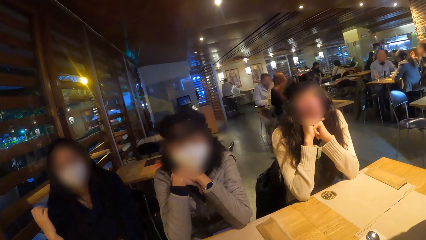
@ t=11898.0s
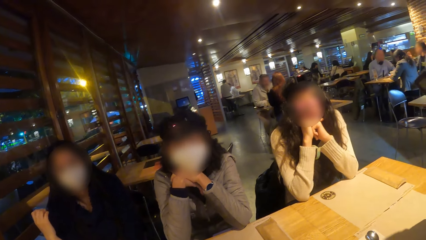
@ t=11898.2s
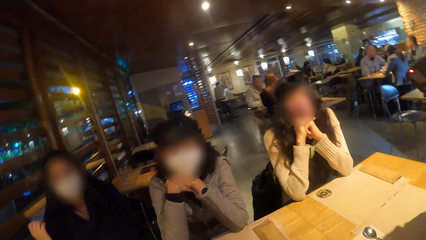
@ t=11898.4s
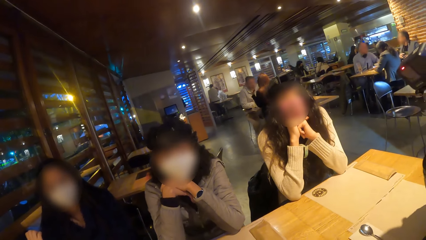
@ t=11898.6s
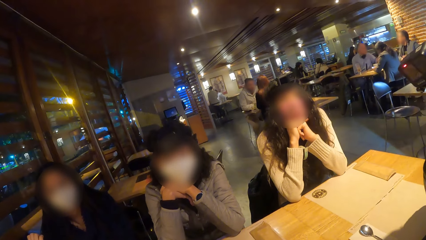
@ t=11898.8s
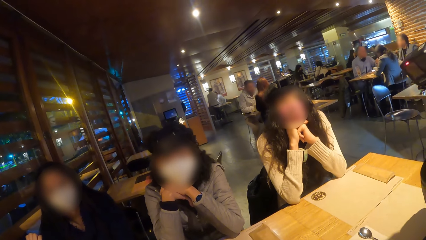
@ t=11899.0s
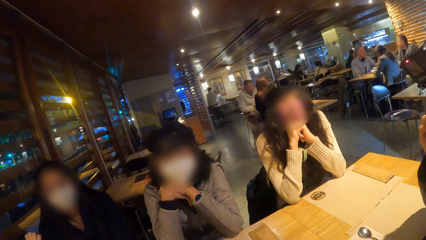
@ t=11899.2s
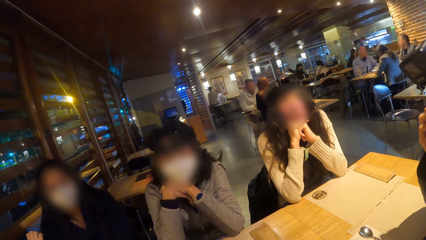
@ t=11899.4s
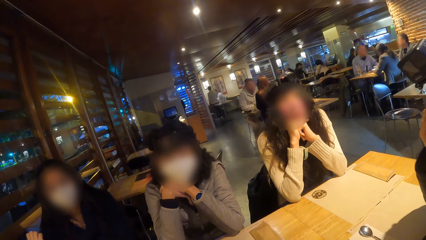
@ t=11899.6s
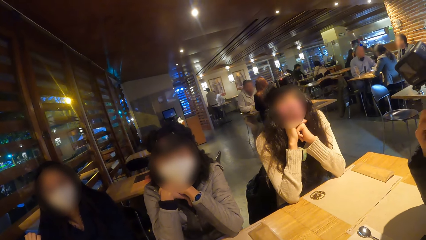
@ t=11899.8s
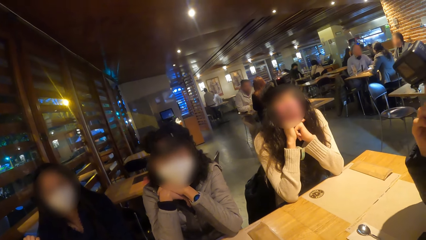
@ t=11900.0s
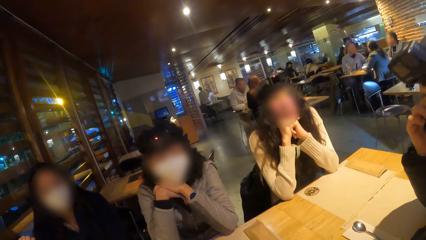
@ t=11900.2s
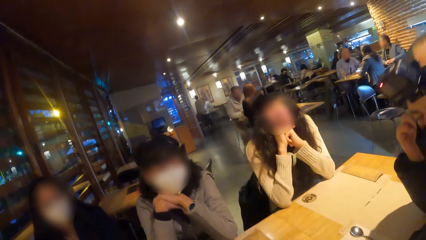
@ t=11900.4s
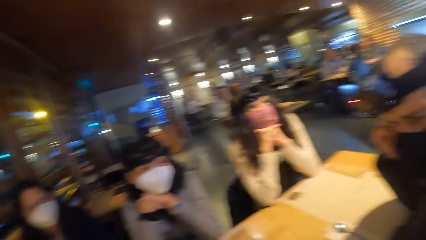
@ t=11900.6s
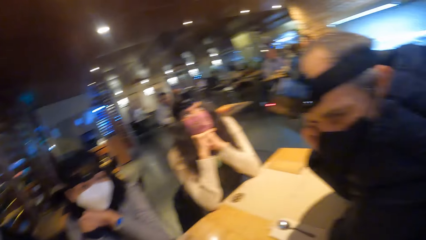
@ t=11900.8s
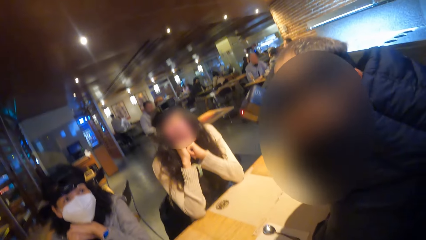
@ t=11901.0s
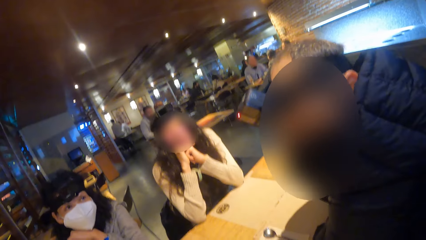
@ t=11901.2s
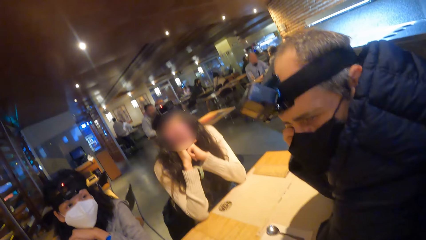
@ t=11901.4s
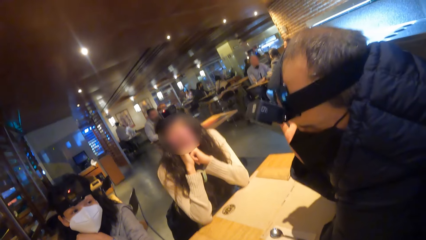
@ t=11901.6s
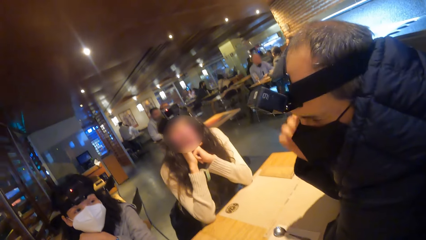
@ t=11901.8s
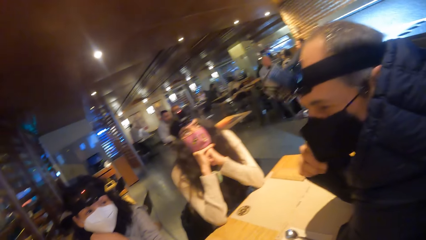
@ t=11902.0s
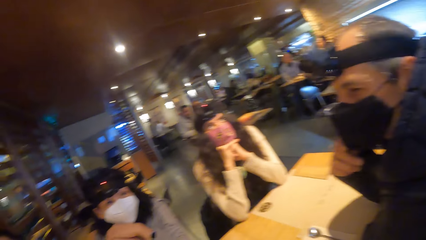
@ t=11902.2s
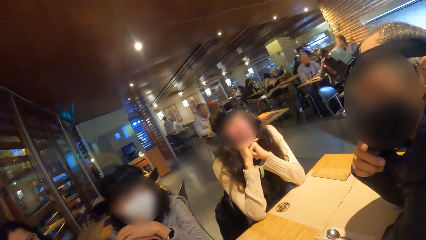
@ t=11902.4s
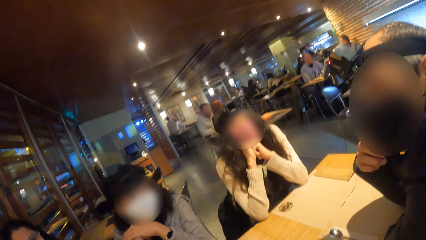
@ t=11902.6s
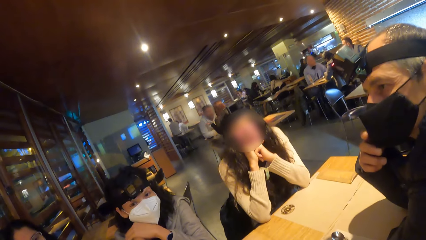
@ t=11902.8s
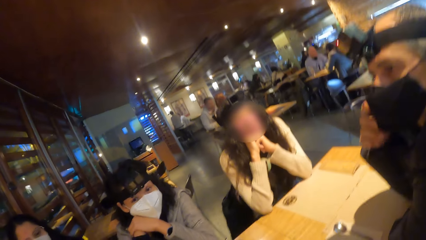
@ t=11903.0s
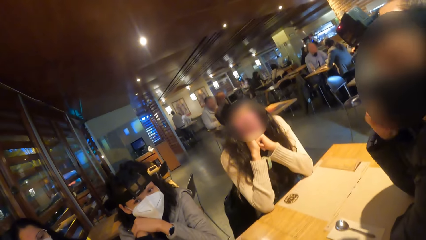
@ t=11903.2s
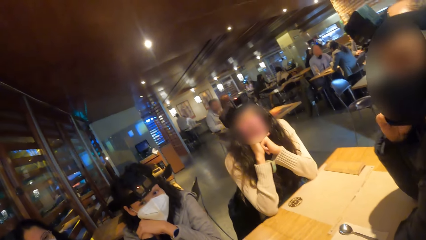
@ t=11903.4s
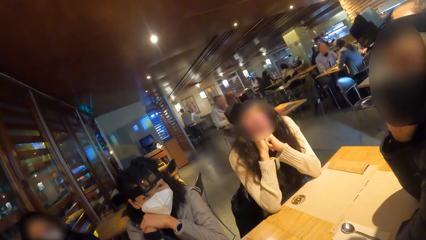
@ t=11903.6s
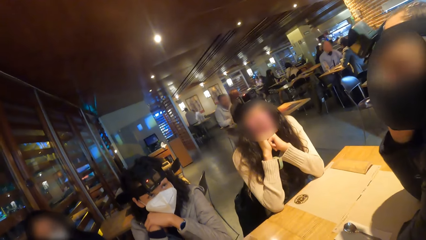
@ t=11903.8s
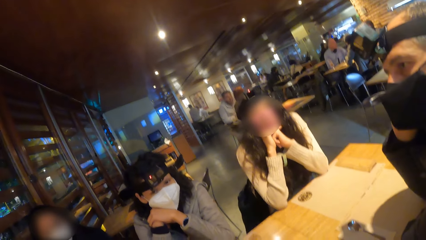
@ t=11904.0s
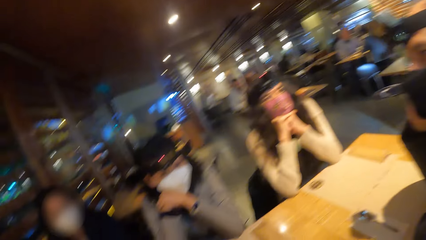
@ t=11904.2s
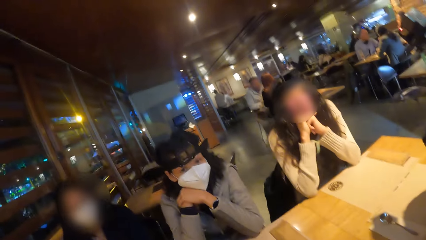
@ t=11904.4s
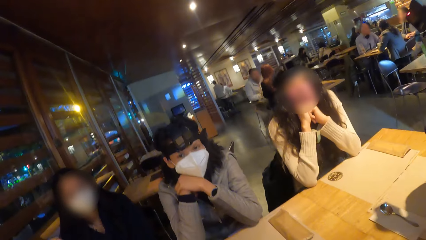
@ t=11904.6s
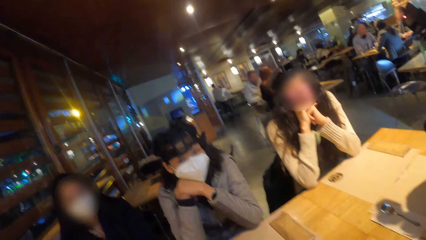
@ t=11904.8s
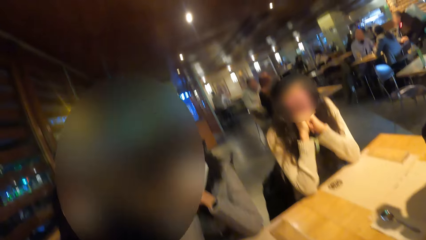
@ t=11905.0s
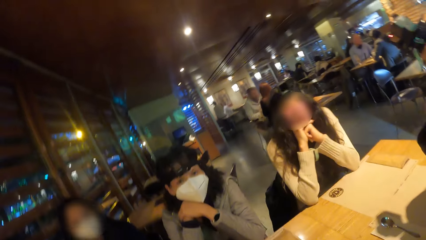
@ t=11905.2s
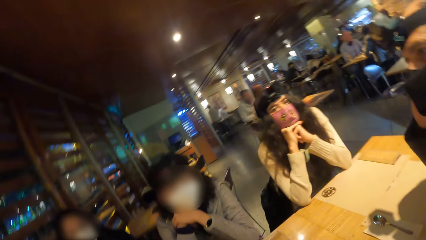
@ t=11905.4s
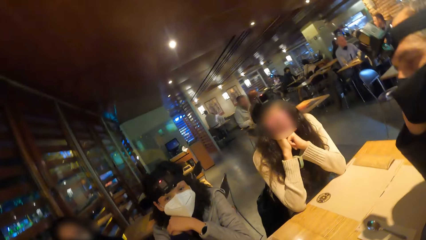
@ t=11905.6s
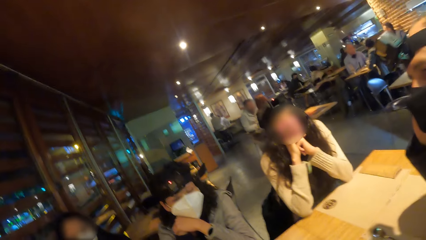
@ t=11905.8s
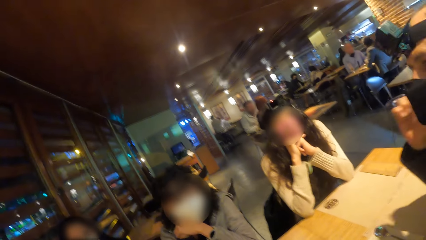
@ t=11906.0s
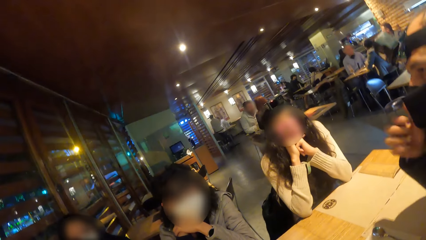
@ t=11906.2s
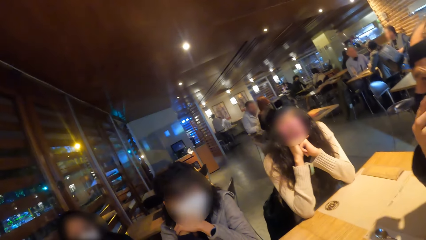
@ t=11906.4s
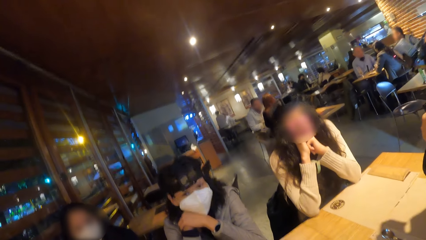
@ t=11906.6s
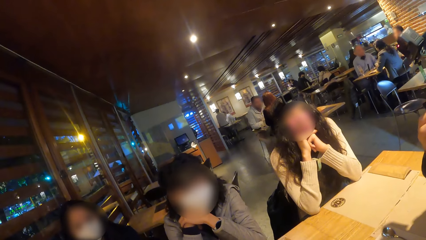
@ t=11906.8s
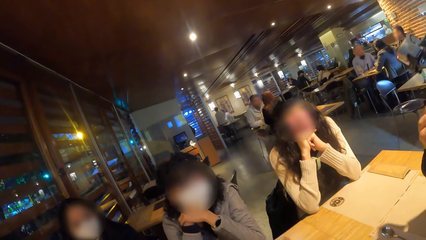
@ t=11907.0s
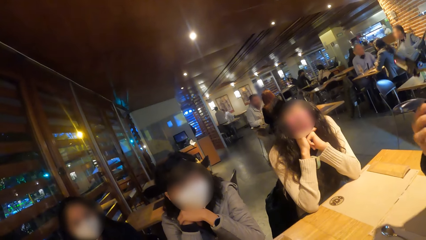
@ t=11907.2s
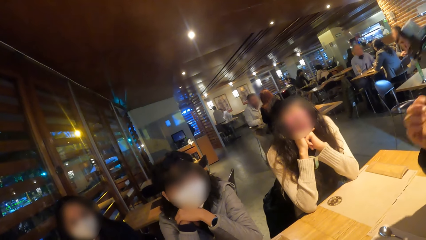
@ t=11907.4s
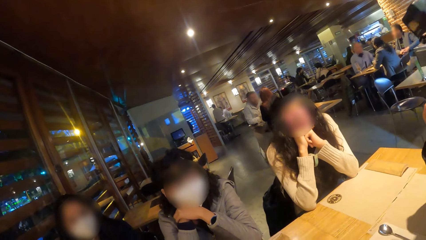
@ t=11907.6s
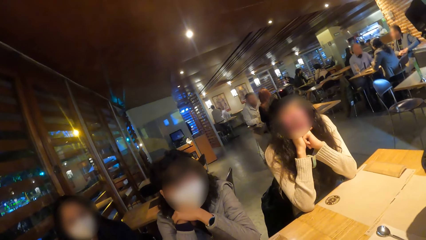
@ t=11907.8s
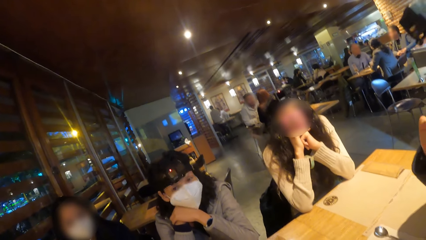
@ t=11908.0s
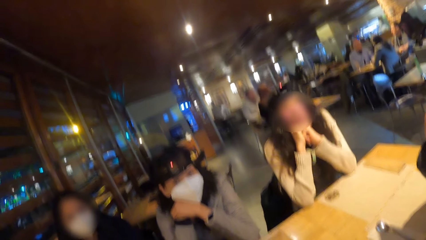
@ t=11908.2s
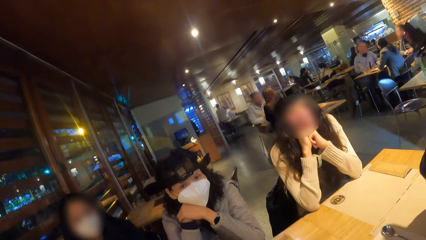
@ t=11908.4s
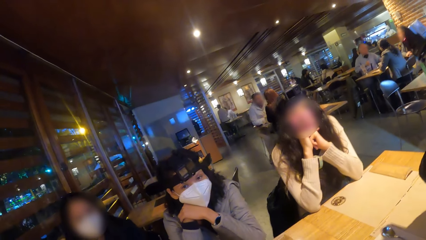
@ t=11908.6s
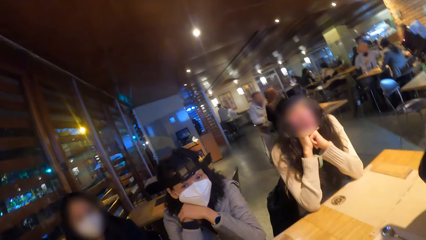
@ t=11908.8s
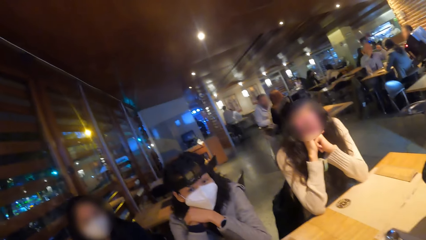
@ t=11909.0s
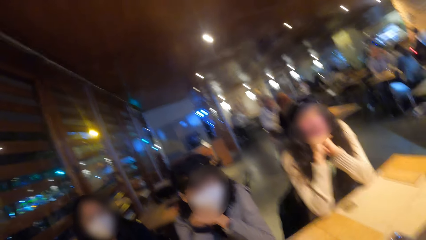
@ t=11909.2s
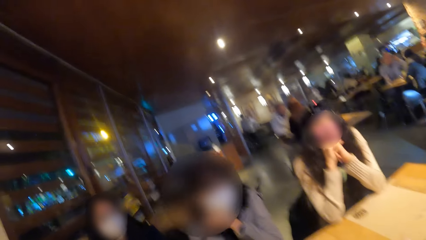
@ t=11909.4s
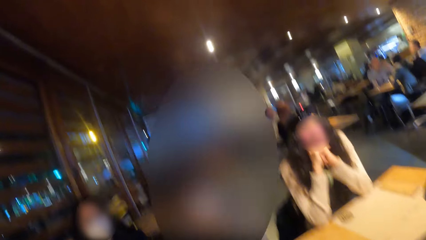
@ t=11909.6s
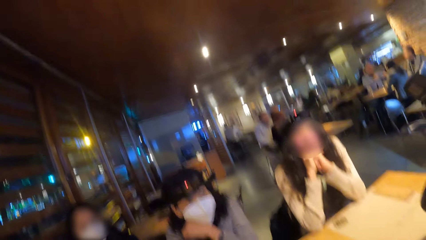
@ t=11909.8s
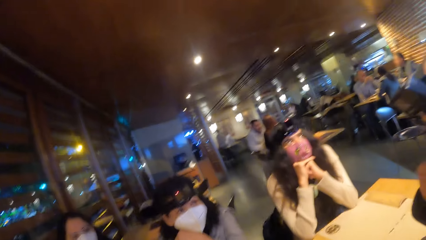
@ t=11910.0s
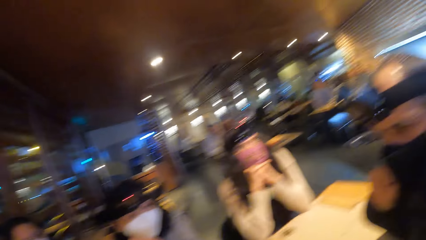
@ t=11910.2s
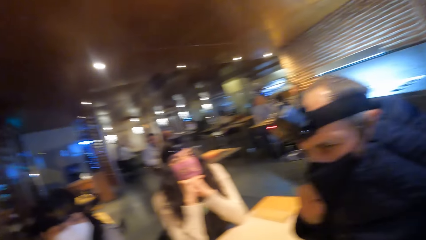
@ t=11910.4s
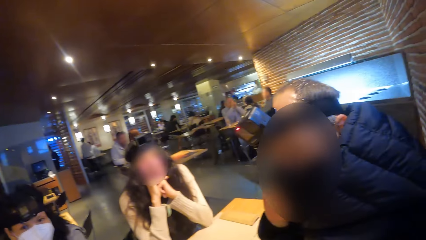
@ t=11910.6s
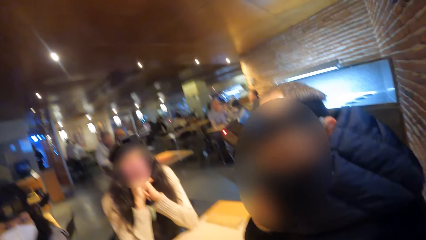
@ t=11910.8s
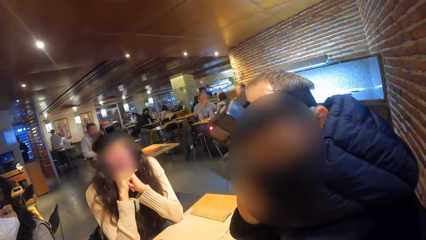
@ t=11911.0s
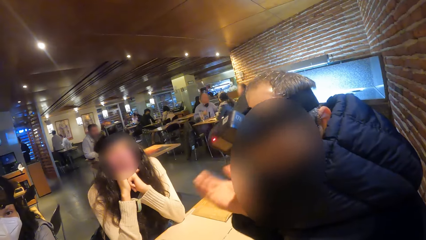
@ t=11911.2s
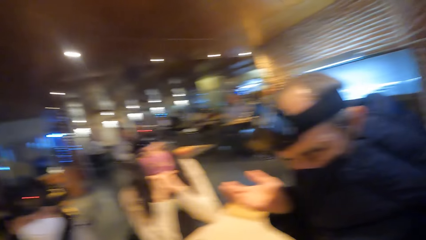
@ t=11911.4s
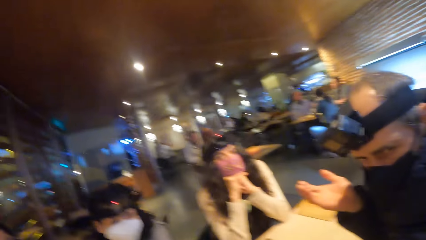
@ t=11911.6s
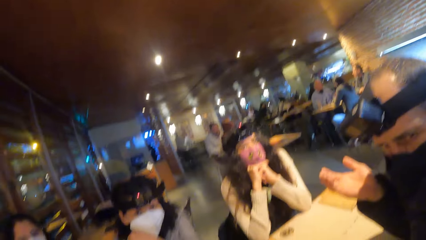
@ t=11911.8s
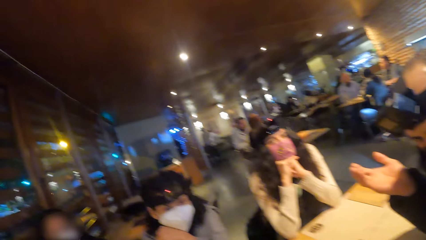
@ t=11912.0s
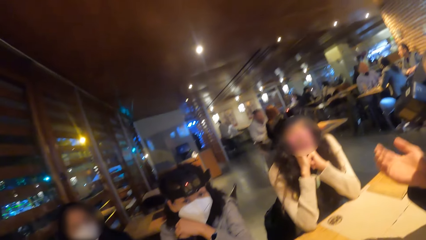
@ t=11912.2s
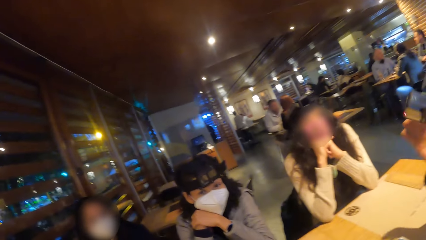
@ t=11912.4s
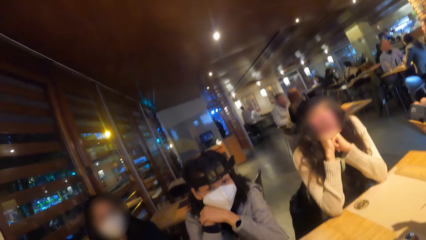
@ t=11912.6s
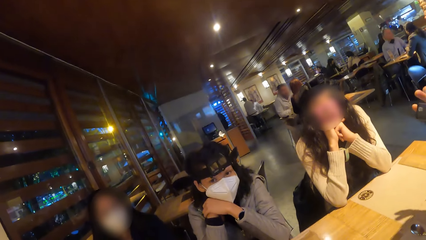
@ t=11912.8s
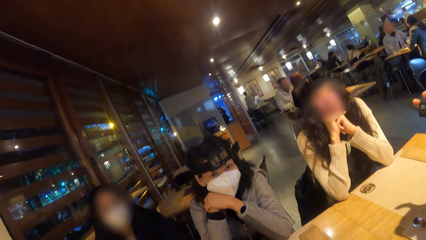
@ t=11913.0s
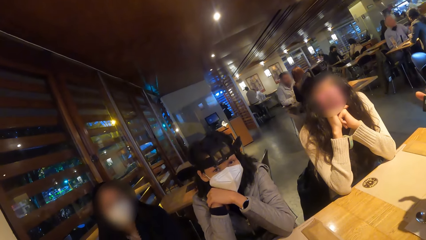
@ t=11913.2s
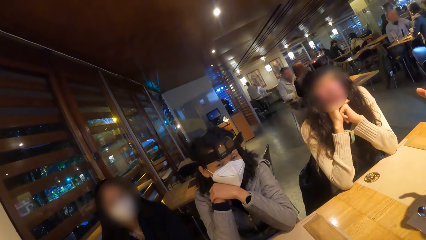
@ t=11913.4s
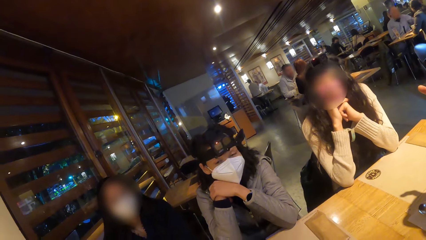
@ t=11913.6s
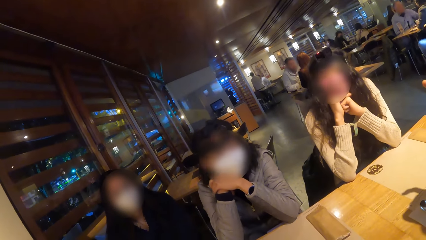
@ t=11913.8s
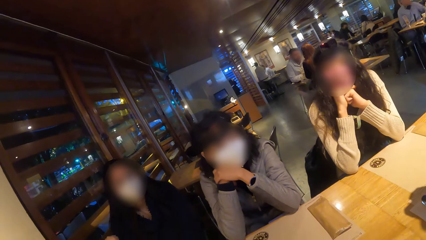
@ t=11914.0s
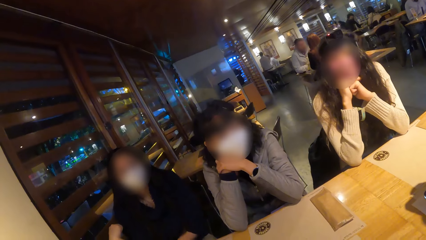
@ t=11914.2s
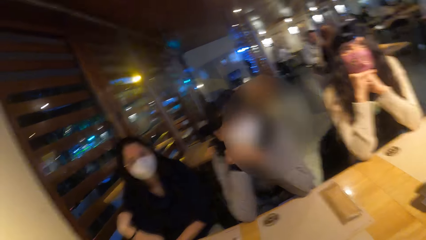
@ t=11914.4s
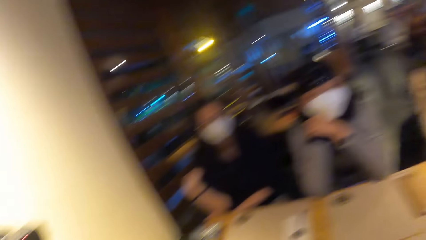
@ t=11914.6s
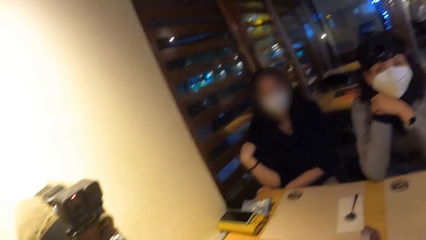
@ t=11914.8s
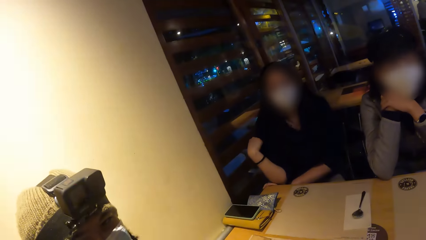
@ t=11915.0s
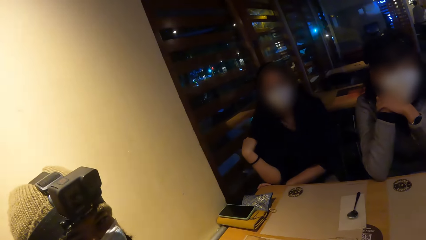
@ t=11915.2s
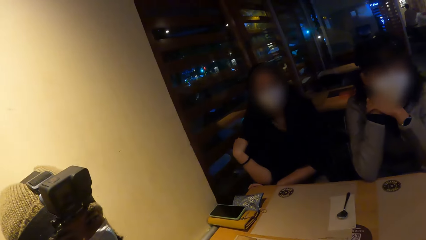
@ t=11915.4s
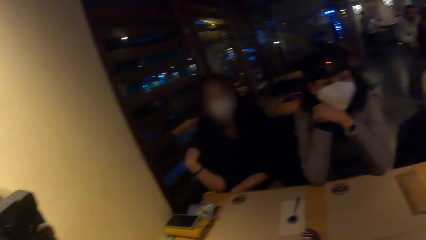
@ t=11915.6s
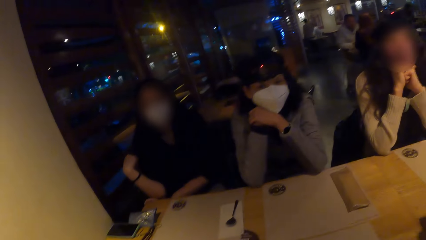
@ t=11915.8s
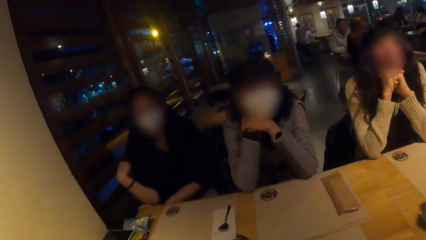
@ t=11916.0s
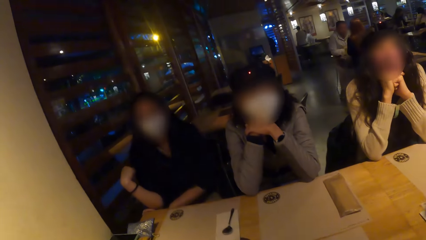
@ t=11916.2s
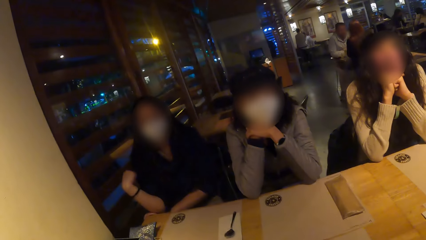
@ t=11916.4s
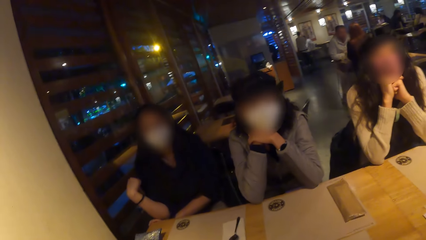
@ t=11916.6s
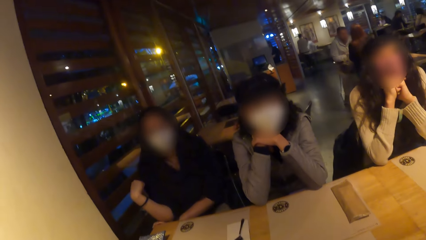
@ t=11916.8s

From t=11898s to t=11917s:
A man fidgets. A lady interacts with the man. Another man adjusts a camera on his head with his right hand. The camera wearer looks around.
